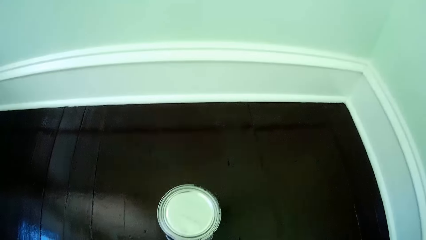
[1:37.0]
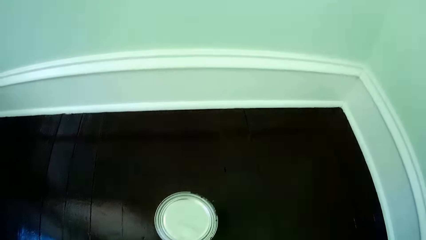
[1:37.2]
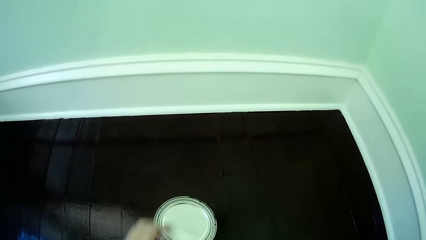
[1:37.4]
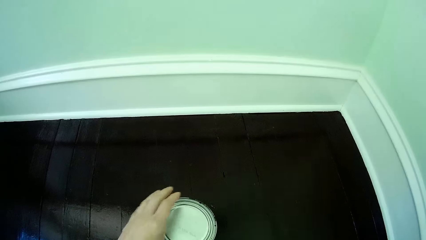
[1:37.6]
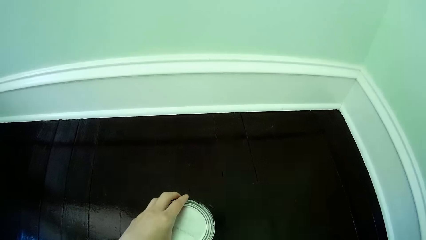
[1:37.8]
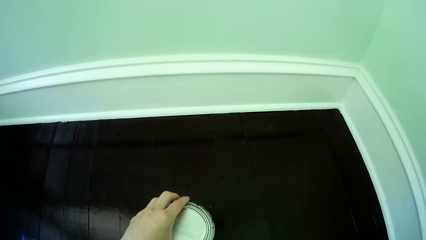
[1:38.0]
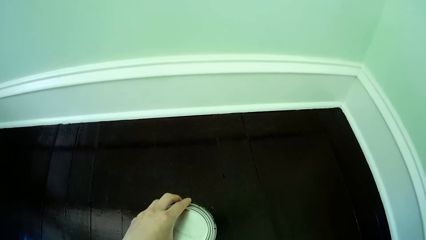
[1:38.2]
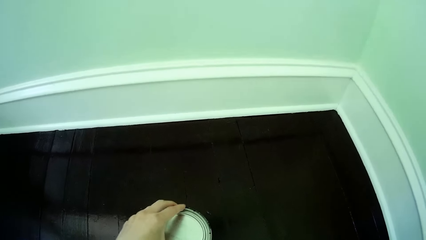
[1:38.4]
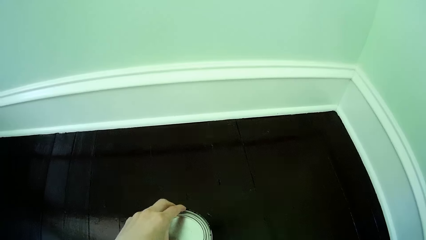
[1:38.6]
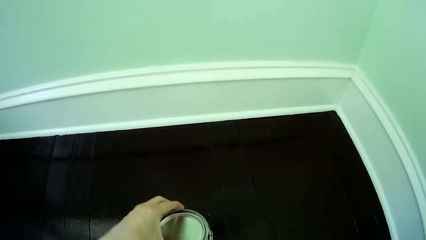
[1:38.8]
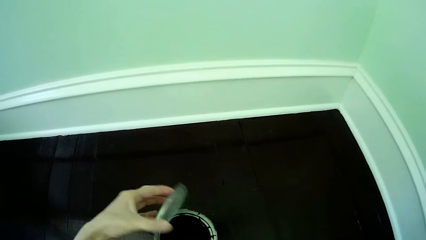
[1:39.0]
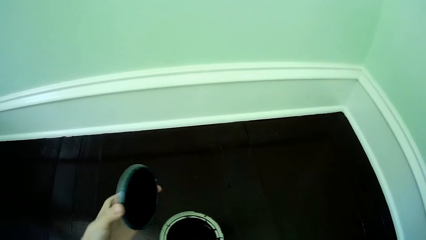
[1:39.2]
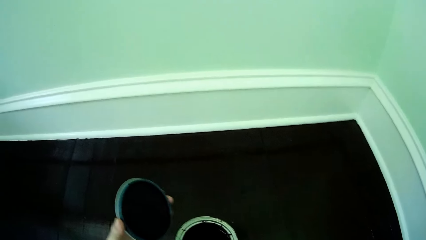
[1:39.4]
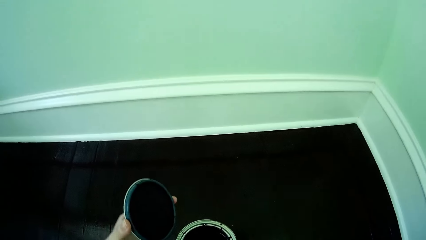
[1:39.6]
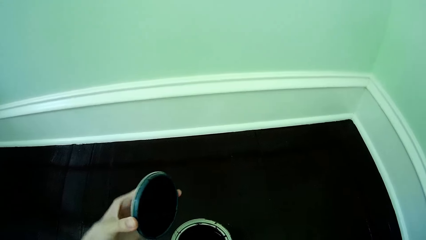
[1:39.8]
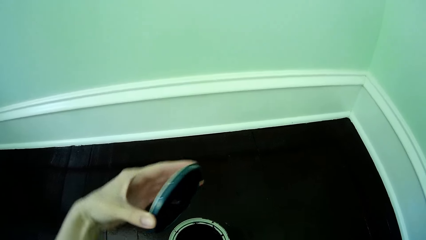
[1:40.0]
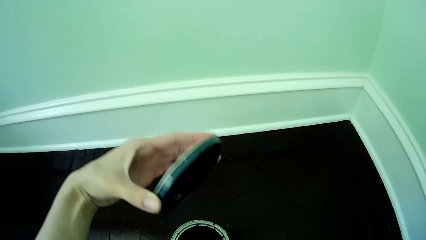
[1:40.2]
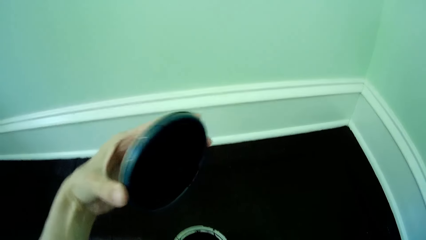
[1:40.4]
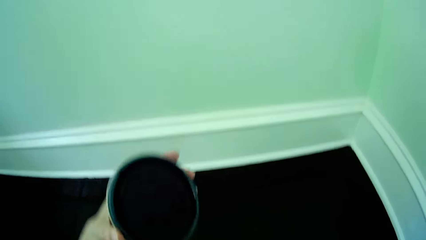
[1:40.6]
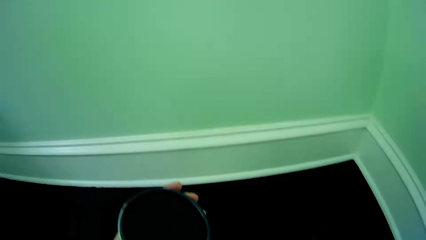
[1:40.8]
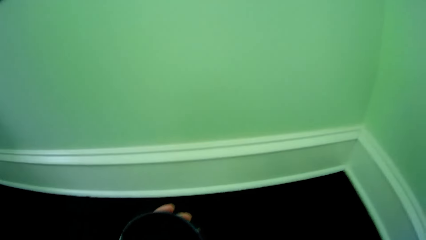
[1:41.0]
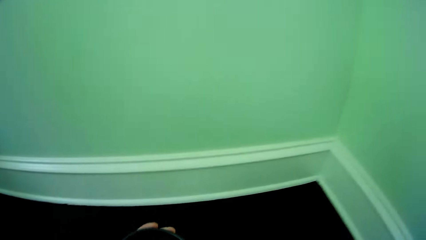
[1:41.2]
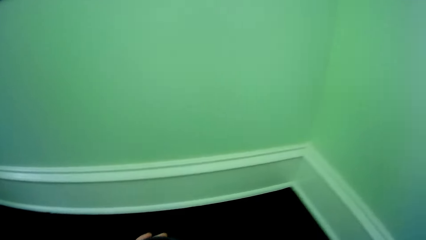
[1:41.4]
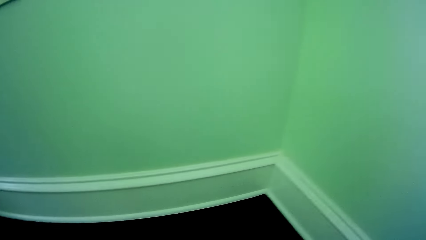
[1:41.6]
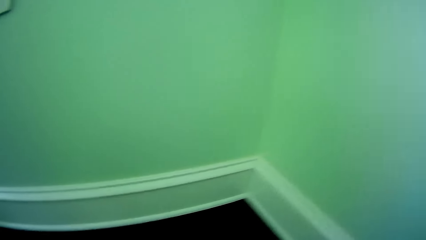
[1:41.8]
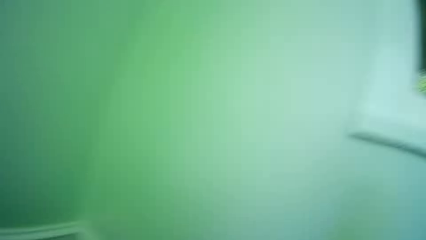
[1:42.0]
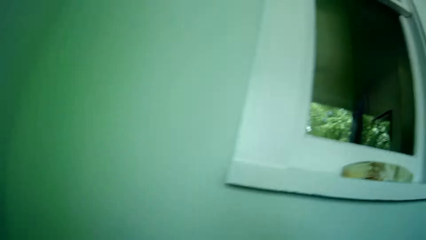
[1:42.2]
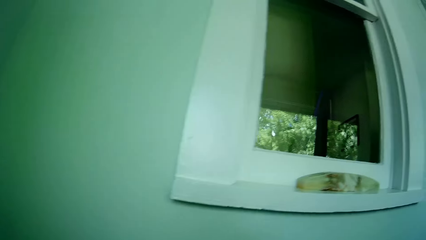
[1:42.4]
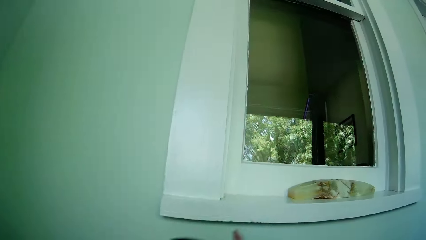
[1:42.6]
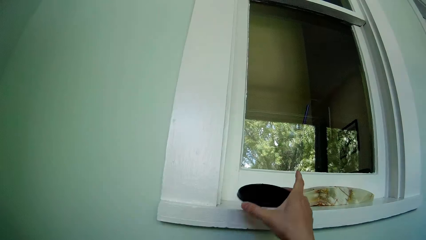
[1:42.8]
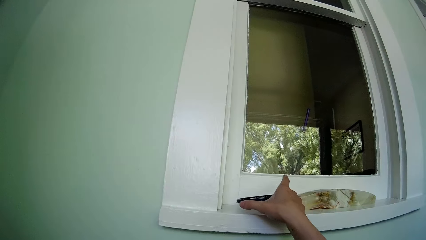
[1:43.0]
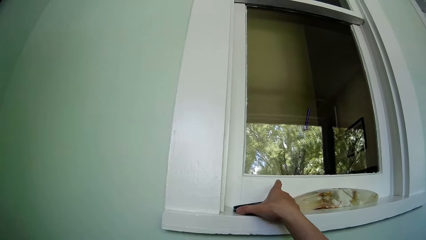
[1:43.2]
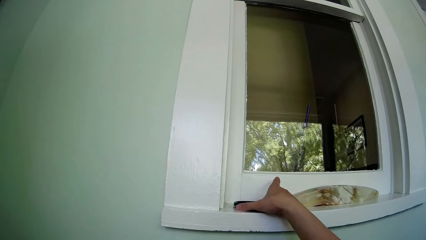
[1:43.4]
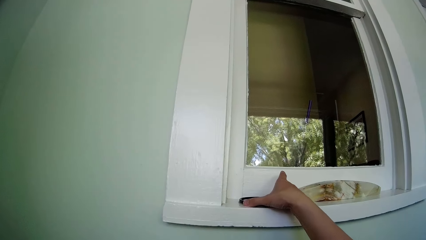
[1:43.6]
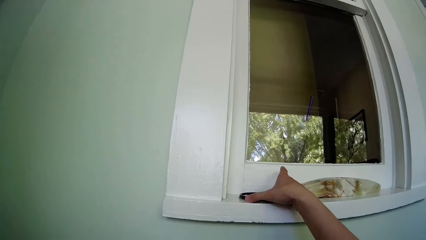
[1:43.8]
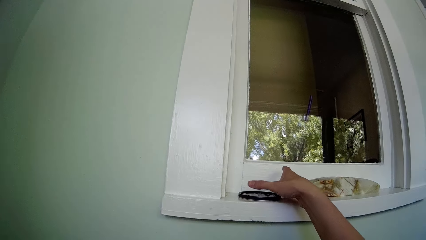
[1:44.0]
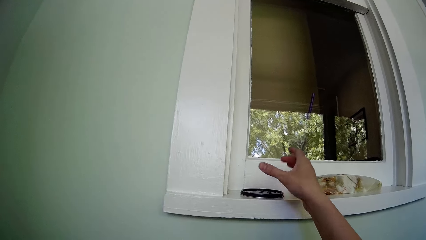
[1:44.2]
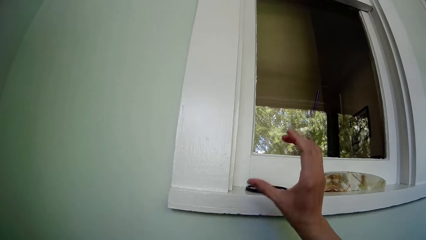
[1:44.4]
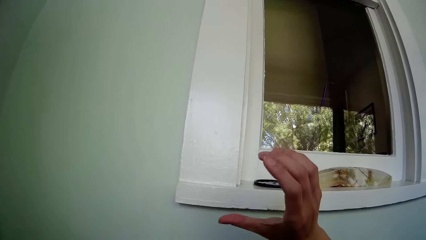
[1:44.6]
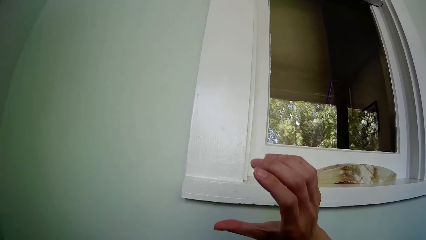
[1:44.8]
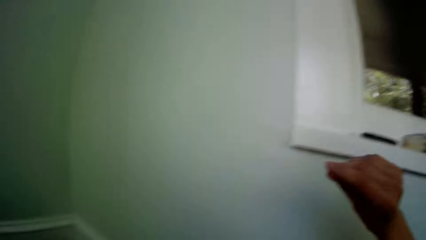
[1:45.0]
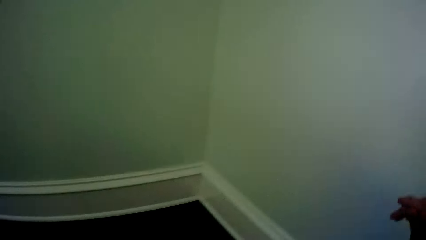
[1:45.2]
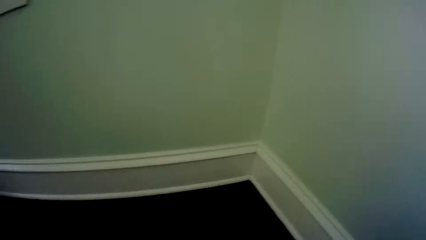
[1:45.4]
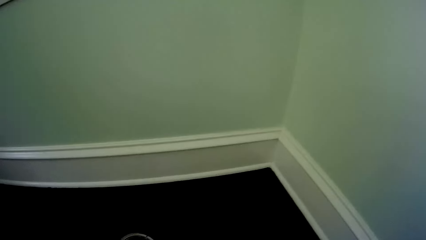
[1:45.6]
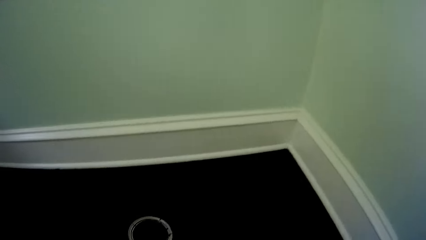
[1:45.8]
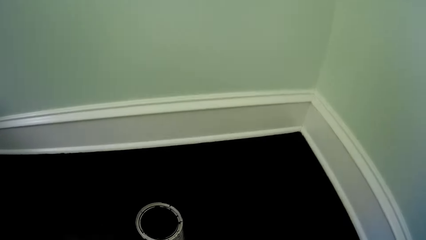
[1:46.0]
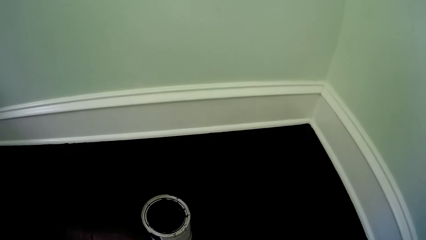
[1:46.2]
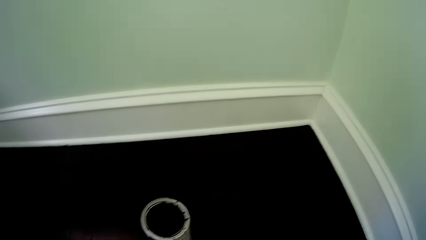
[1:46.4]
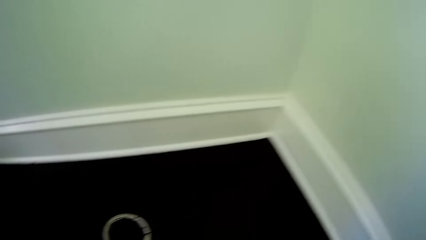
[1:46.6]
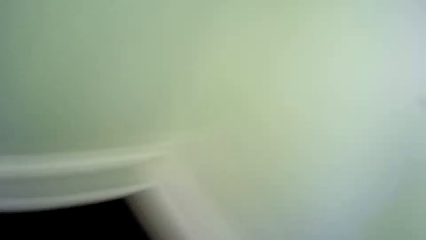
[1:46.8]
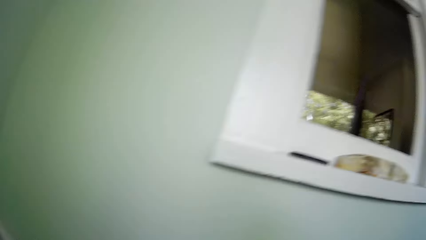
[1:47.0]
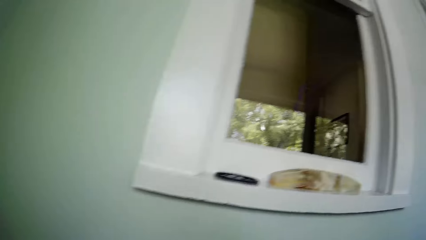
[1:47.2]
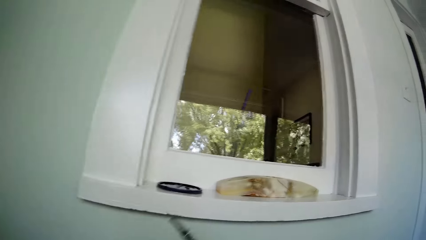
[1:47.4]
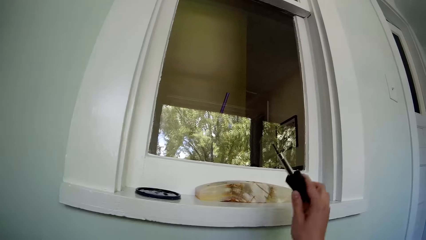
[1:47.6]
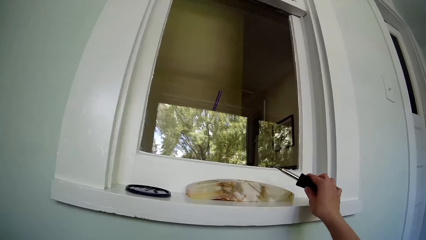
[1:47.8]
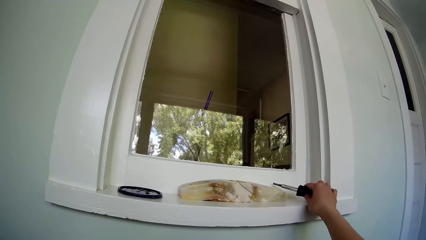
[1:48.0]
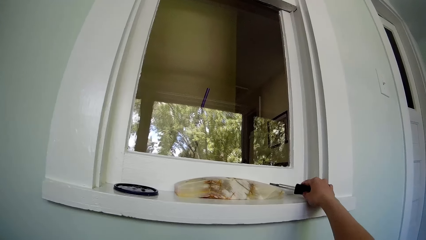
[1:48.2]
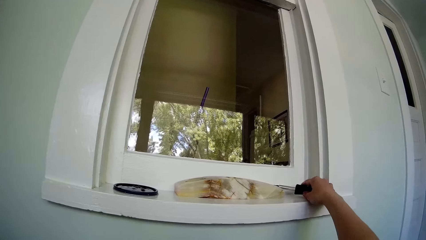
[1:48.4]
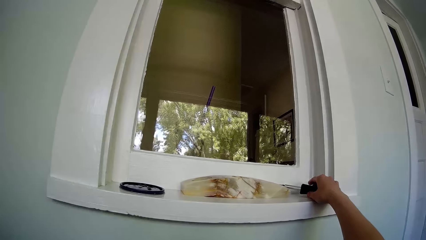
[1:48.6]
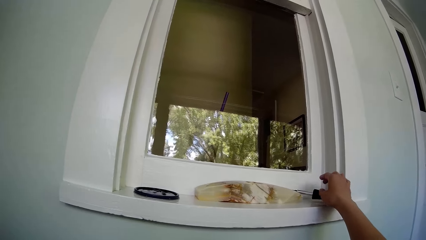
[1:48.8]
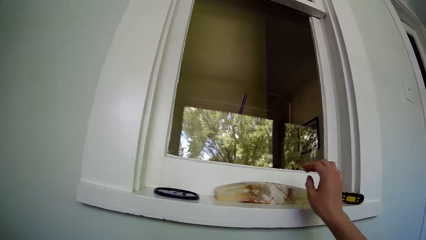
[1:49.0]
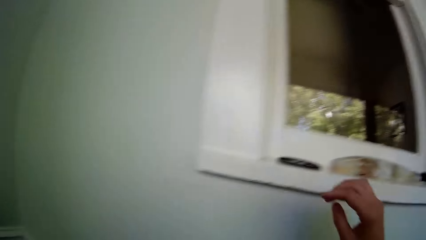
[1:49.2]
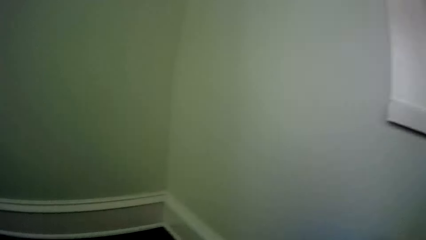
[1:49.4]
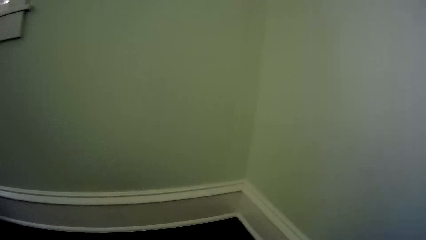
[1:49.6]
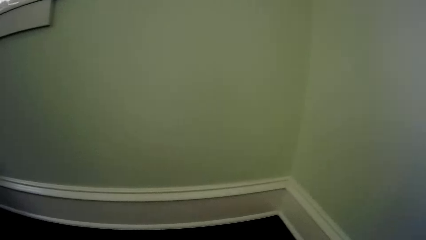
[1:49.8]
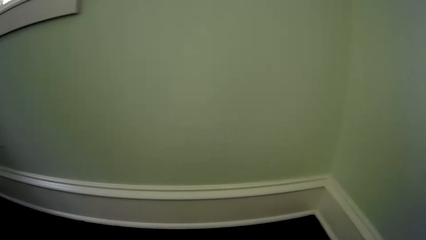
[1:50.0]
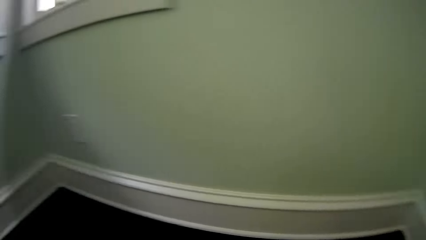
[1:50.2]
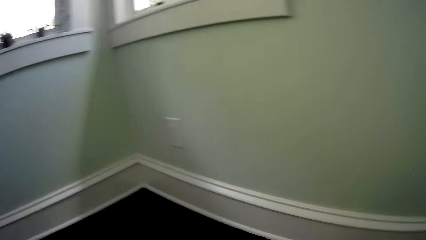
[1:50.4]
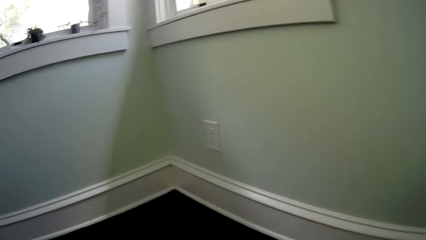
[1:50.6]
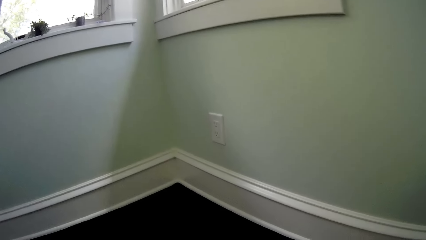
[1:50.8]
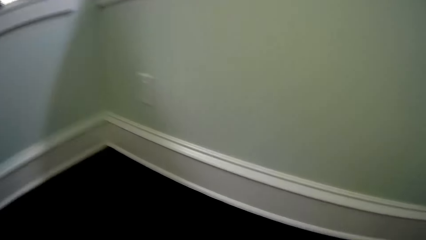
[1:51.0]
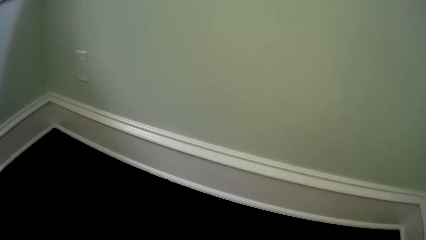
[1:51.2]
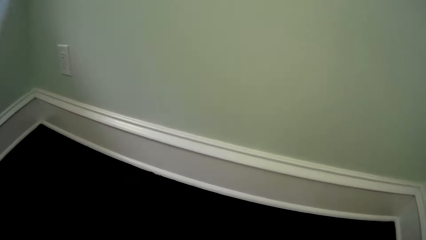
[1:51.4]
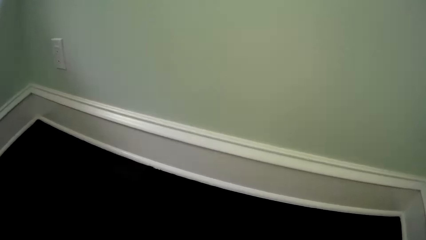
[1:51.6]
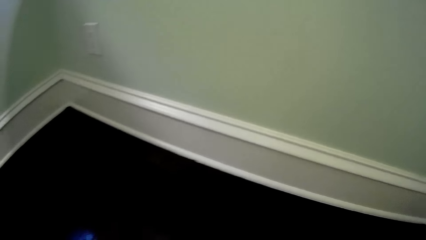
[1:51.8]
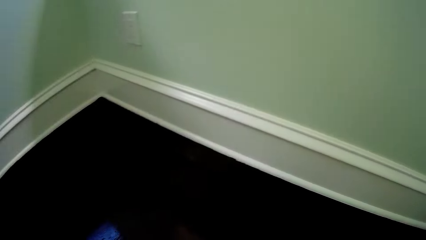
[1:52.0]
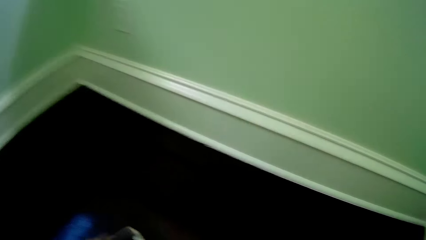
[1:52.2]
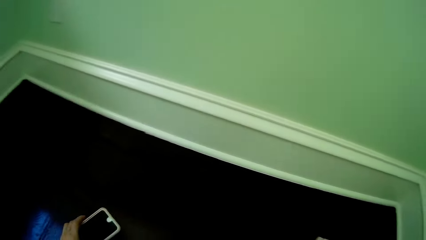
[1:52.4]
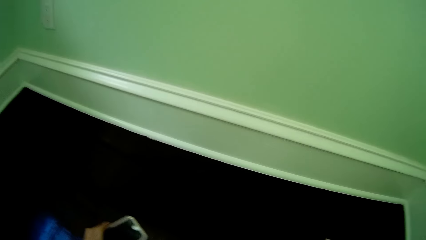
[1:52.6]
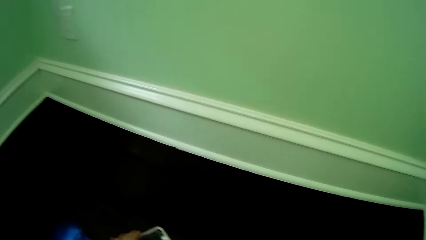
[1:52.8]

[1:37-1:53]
The camera wearer touches the paint container. He opens the lid of the can of paint with his left hand. He holds the lid, and walks around. He places the lid of the can of paint on the window frame with his right hand. He raises the hand, and looks around. He places a paintbrush or screwdriver on the window frame with his right hand. He walks around. He holds the mobile phone in his left hand.
